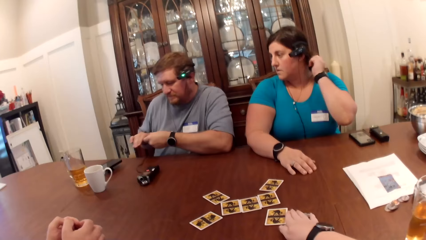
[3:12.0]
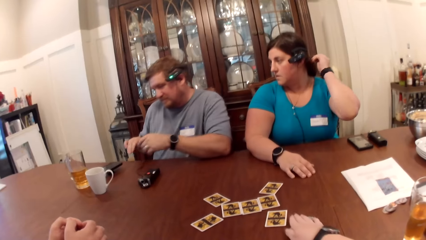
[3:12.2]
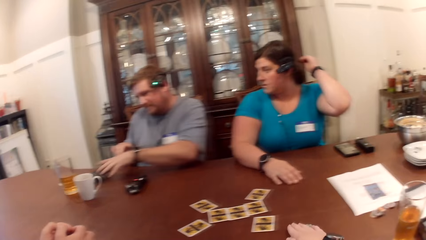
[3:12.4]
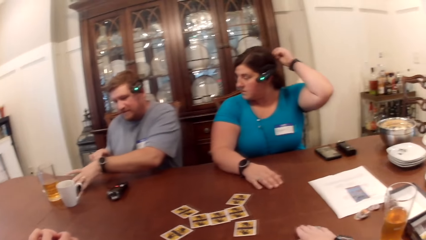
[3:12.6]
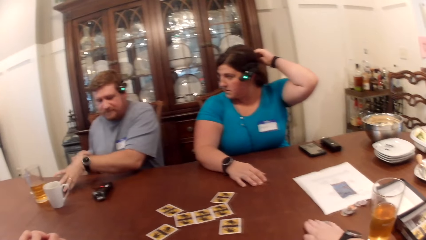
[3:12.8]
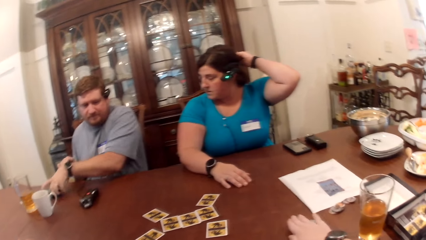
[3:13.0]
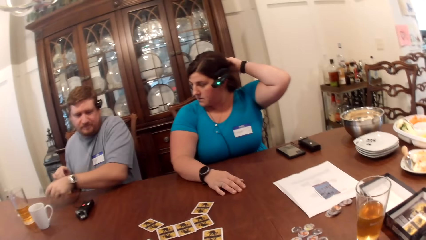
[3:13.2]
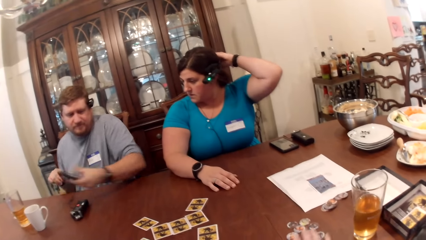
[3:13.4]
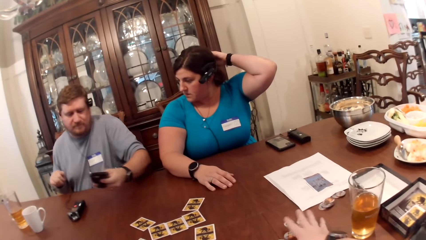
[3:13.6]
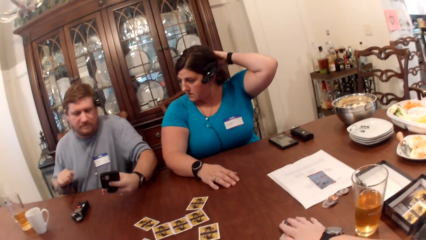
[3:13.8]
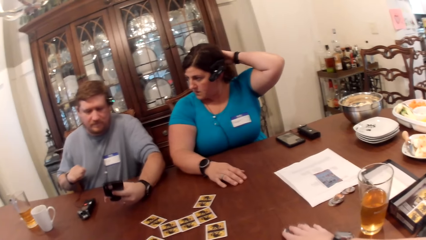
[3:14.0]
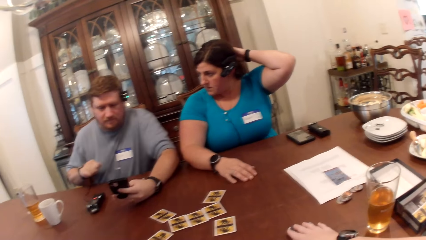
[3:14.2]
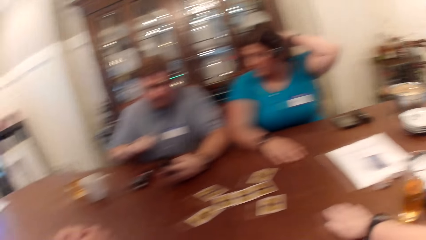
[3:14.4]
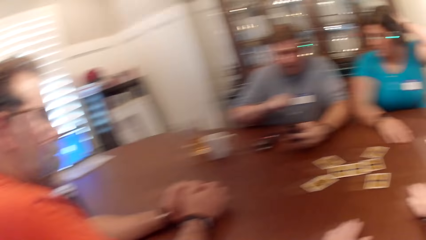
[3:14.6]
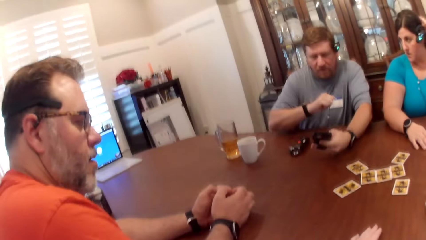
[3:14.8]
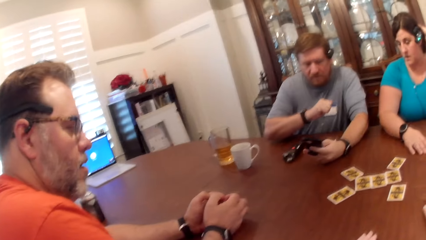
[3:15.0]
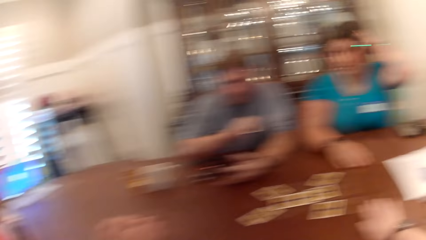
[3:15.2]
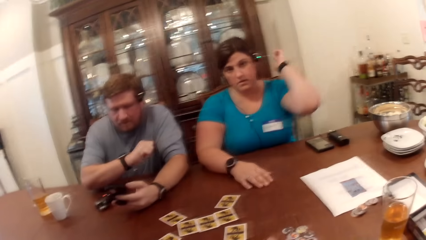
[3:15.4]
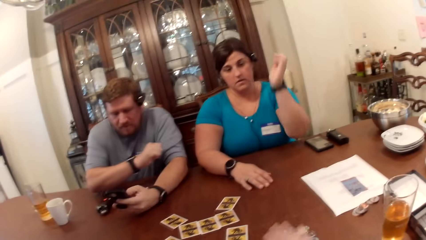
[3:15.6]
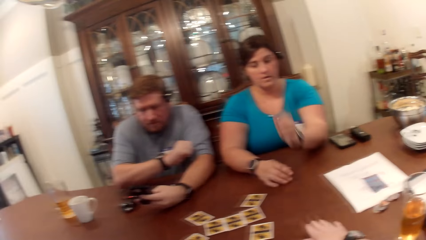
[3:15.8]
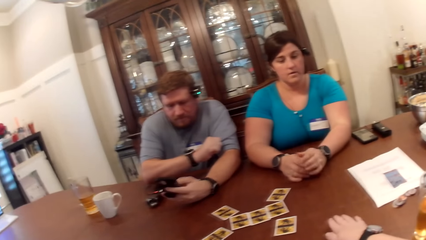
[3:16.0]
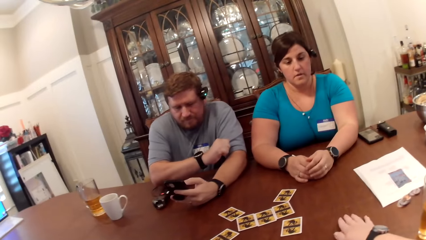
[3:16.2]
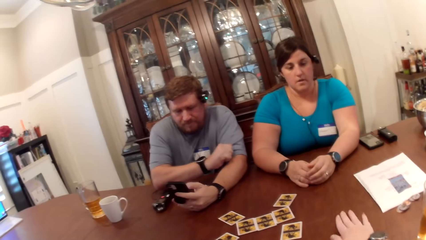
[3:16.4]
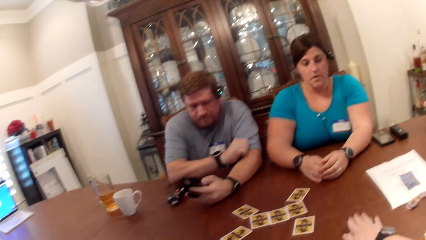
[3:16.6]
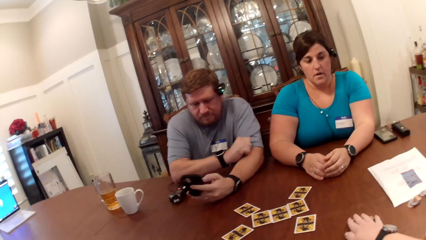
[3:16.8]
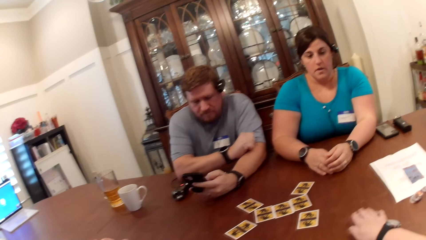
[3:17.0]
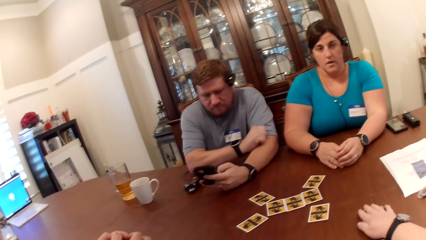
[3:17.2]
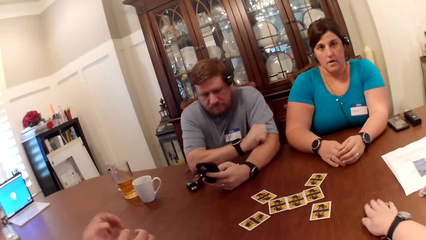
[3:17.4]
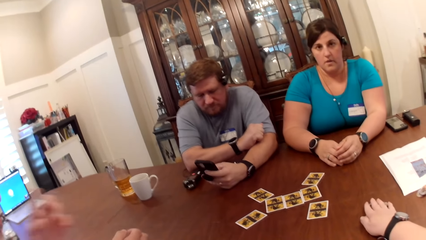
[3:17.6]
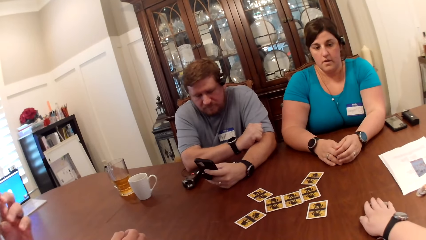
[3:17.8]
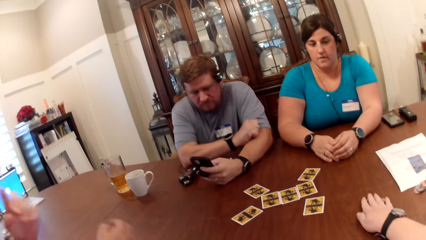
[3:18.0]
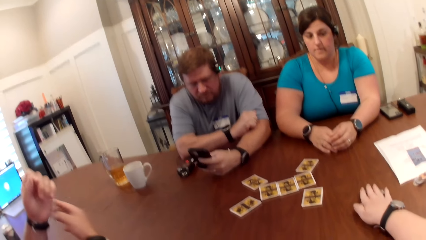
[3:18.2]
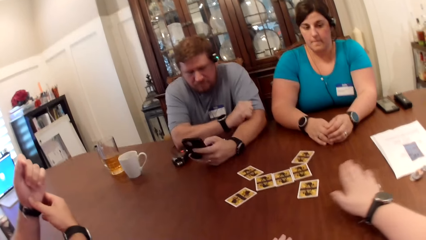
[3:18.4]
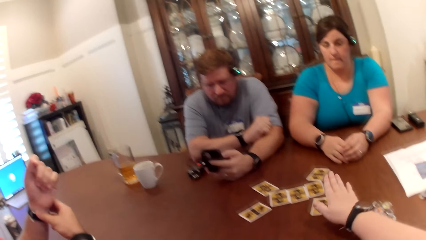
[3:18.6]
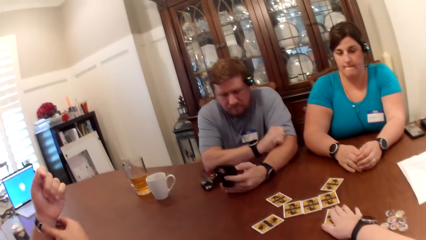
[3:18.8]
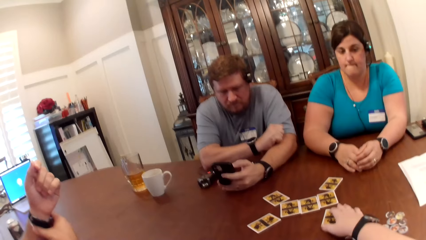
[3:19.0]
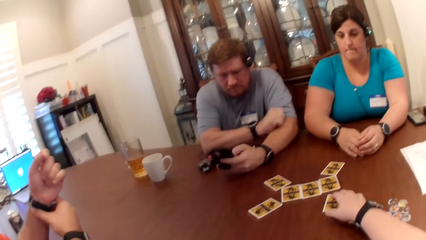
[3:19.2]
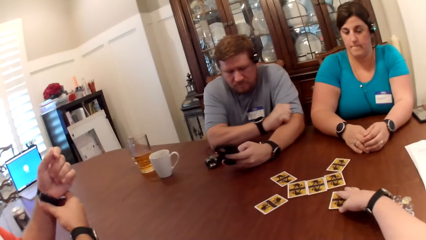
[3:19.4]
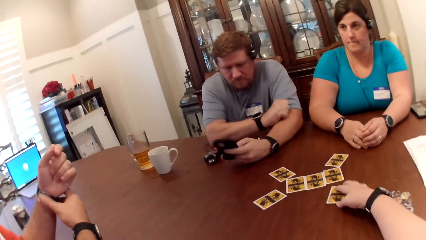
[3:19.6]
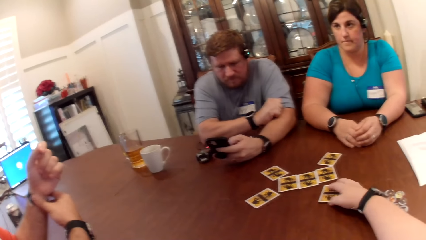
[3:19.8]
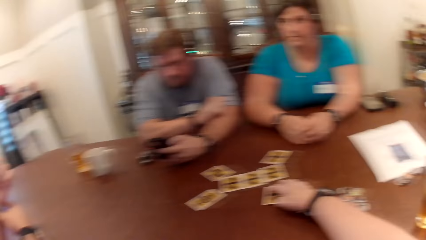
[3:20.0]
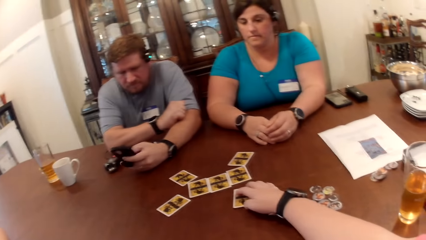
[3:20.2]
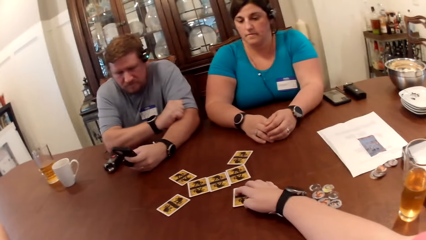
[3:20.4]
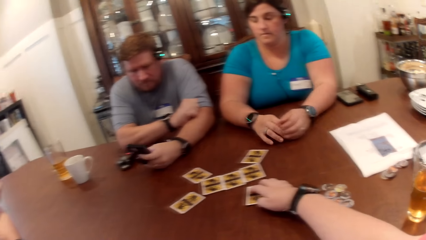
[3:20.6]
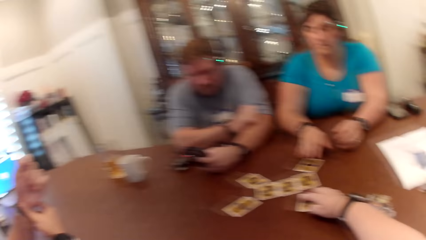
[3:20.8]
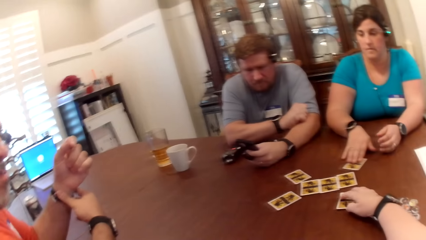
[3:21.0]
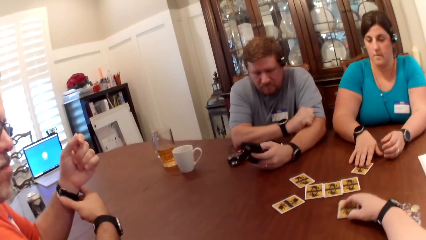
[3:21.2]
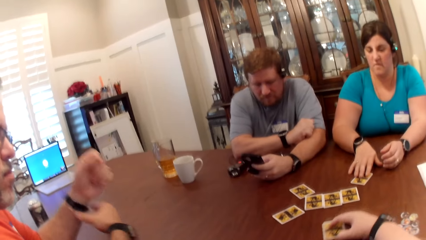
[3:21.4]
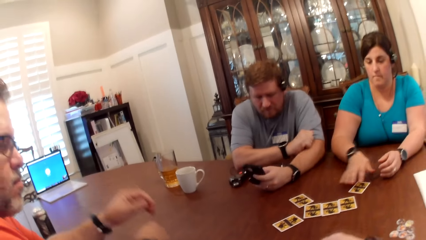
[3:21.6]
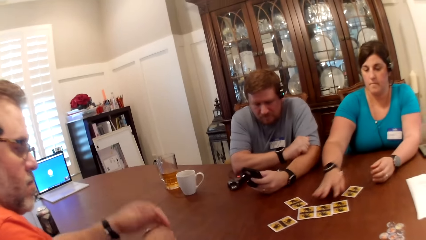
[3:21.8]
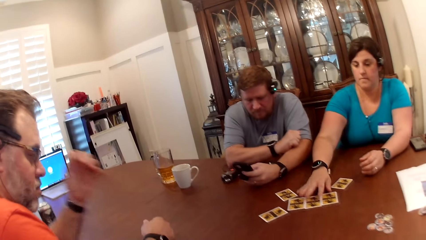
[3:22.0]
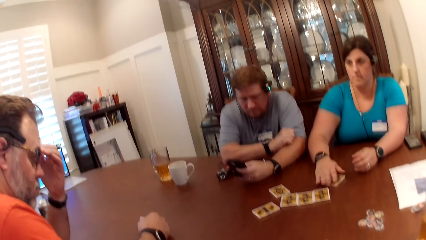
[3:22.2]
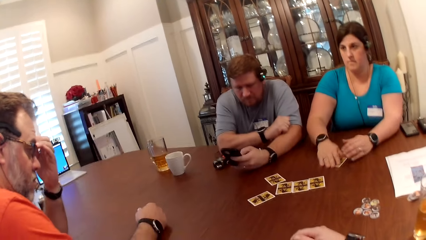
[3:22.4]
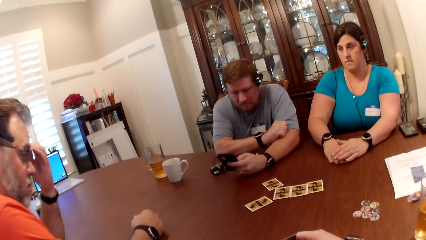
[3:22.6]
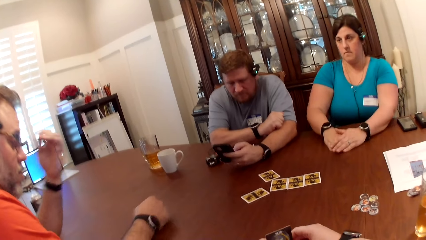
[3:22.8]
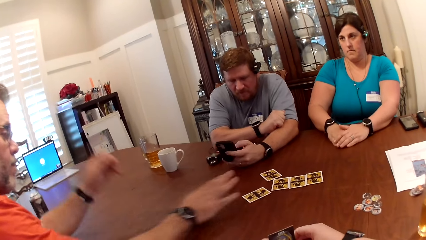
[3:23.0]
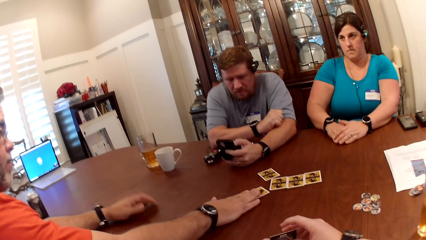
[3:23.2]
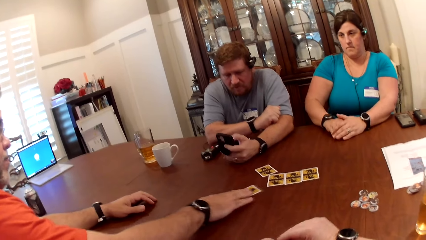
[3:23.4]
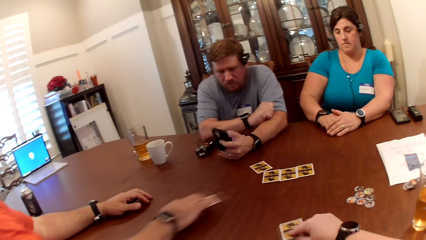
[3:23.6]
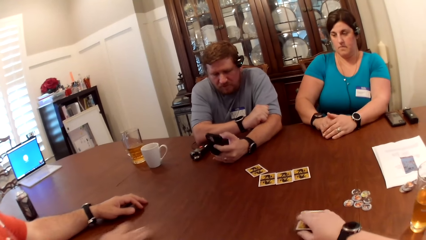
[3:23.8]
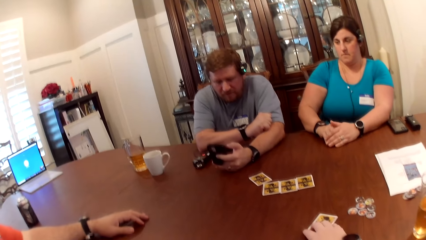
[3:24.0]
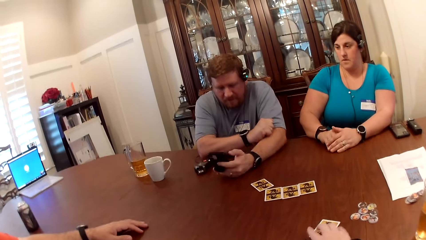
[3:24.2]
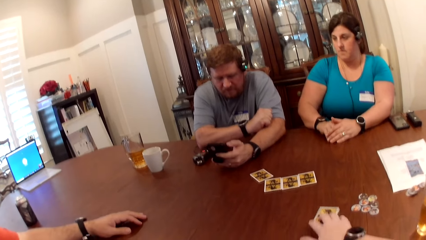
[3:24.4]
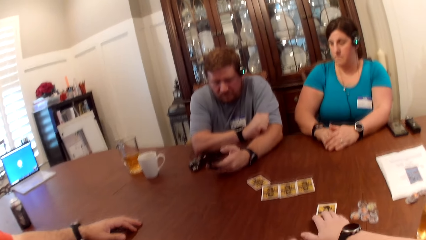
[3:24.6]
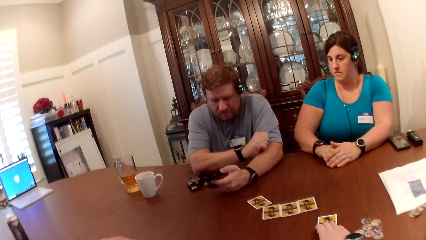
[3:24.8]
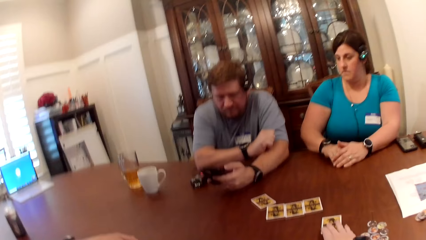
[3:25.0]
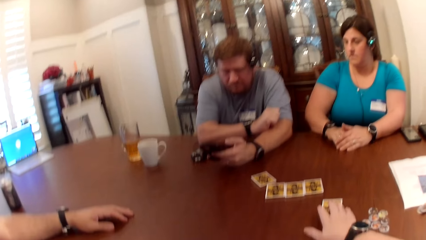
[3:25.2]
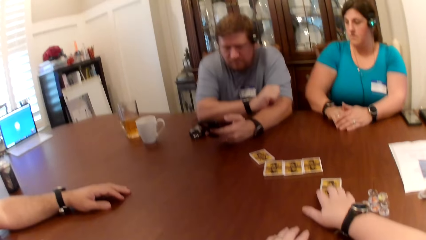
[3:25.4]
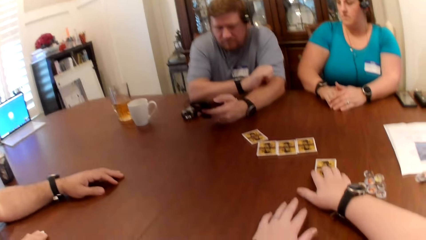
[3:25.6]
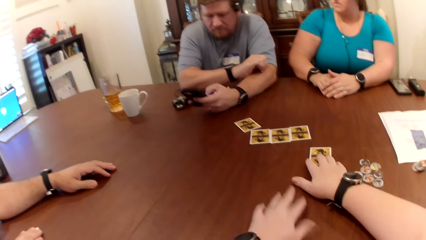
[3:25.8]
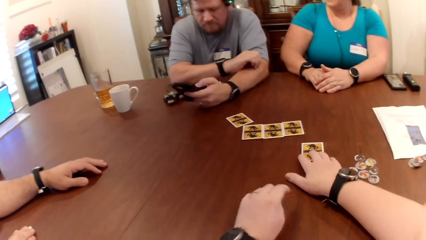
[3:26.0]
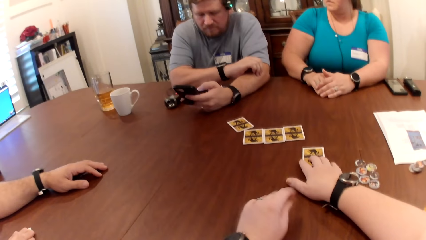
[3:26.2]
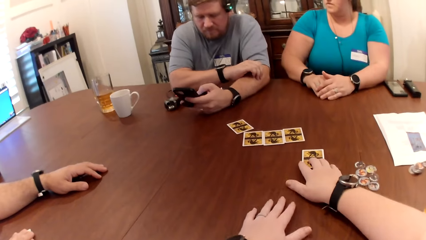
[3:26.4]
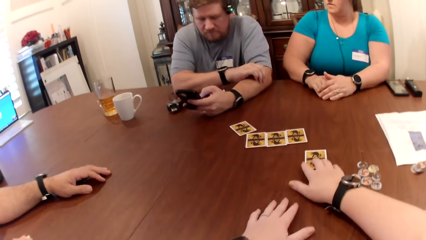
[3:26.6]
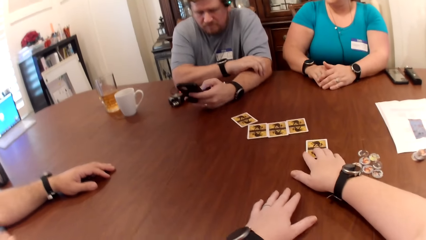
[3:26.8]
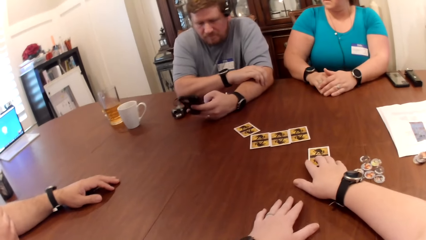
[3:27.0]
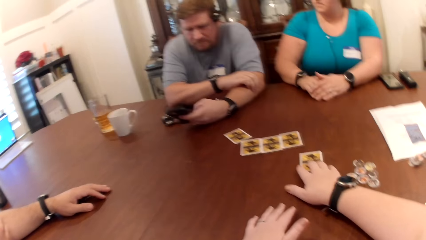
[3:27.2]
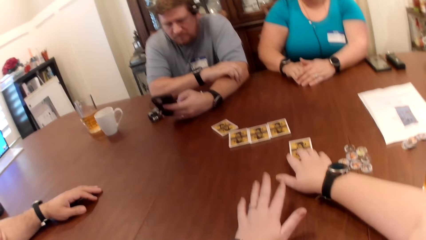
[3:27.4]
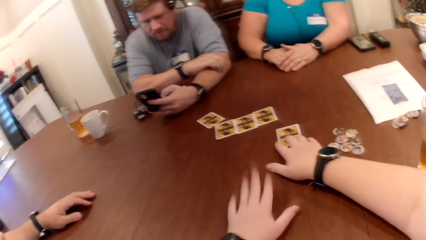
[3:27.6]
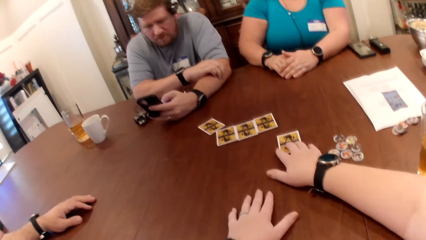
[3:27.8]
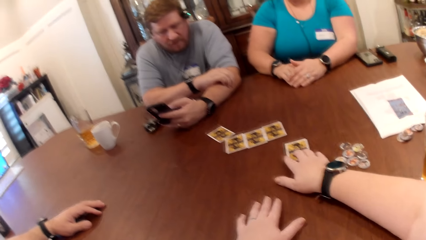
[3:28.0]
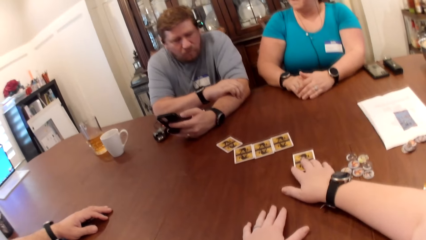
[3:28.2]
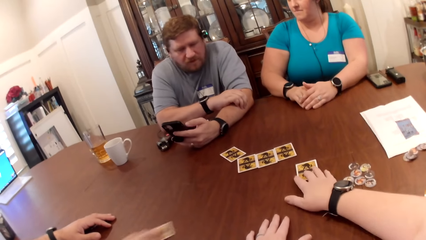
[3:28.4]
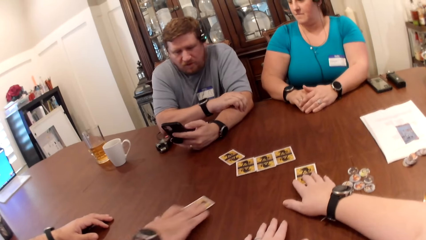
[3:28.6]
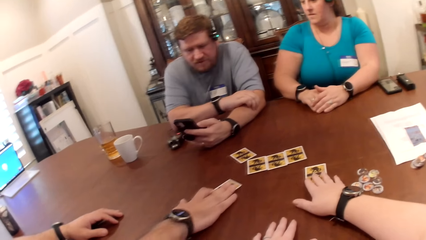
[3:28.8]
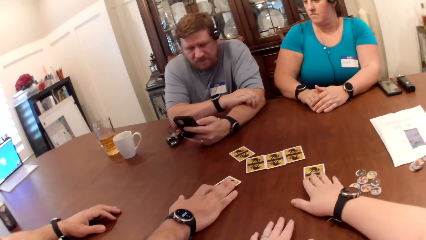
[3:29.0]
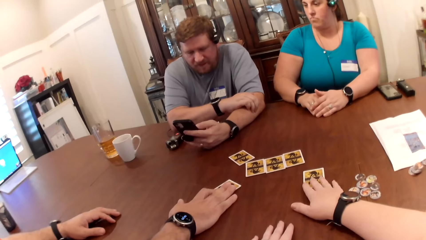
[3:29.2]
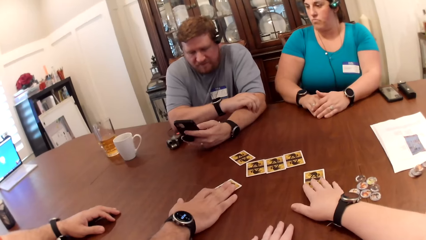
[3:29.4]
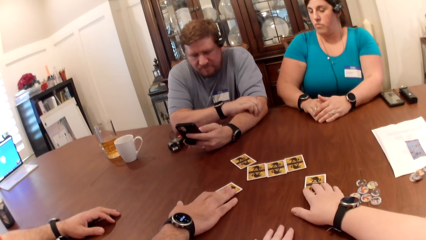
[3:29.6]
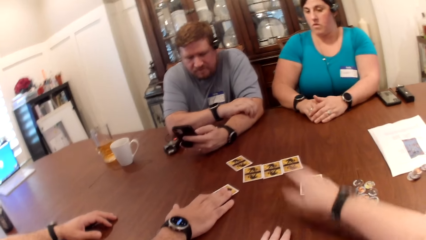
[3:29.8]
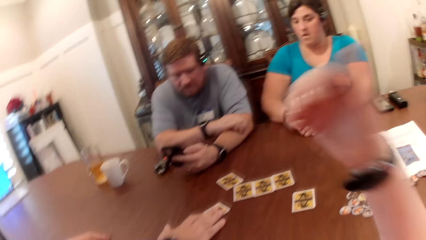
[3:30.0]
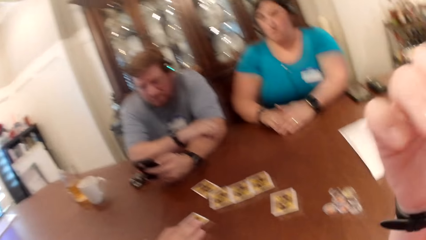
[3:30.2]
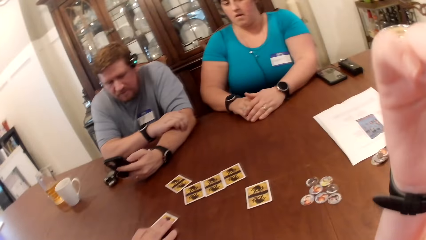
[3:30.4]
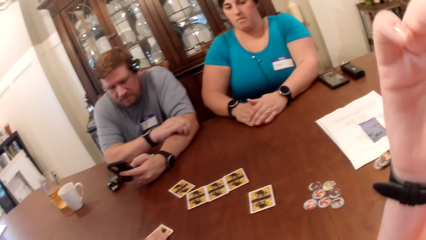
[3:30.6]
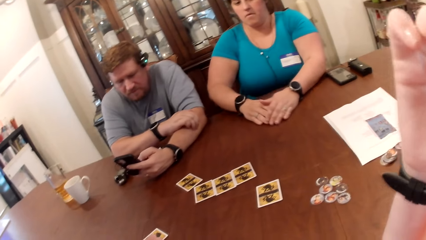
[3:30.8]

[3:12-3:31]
A man picks his phone from the table with his left hand. A lady holds the hair. The camera wearer hits her right hand on the table. The man operates his phone with his left hand. The man scrolls the phone. Another man holds a wrist watch. The camera wearer picks a card from the table with her right hand. The other man adjusts the wrist watch in his left hand. The camera wearer holds the cards. The lady places her hand on the card from the table with her right hand. The lady pulls the card with her right hand. The other man pulls the card from the table with his right hand. The other man, the lady and the camera wearer play the card game. The camera wearer slides the card back with her right hand. She hits her left hand on the table. The other man slides the card back with his right hand.
